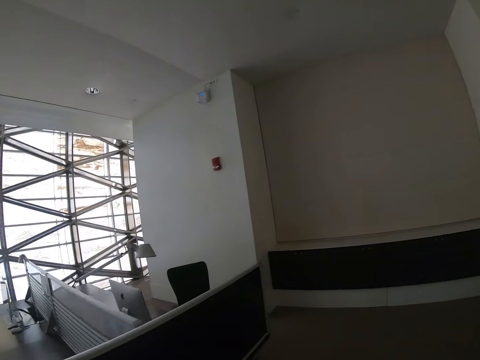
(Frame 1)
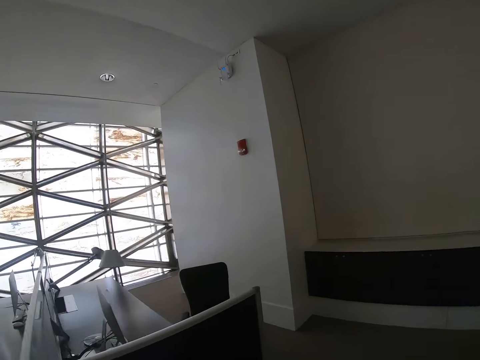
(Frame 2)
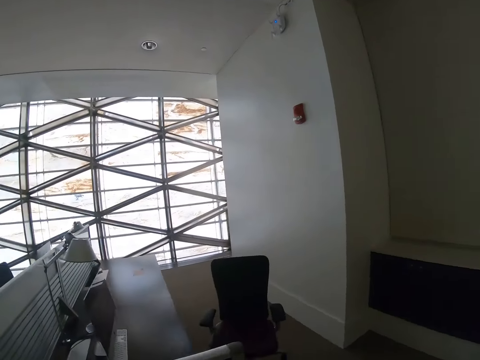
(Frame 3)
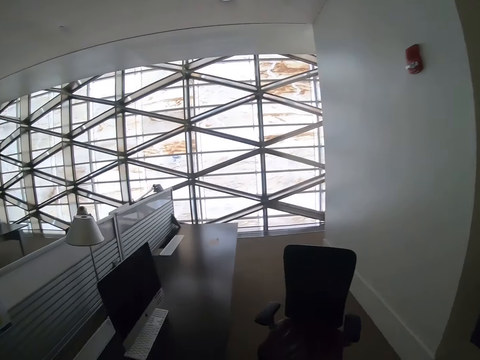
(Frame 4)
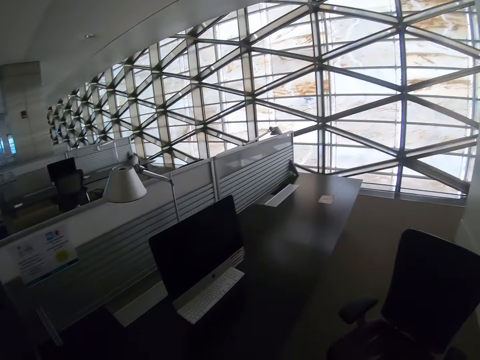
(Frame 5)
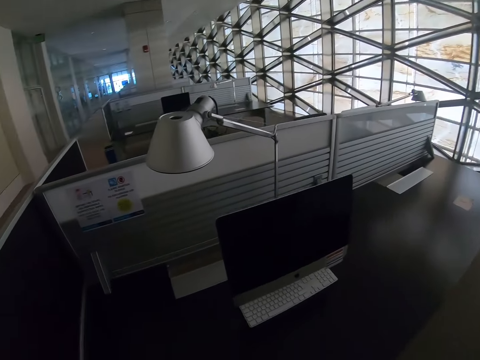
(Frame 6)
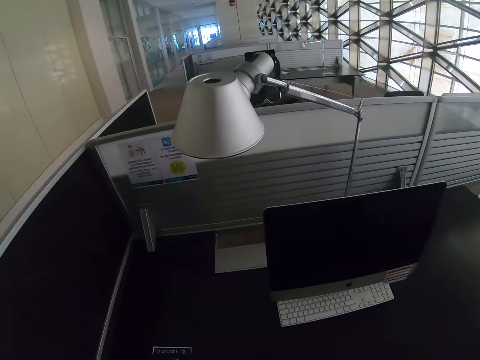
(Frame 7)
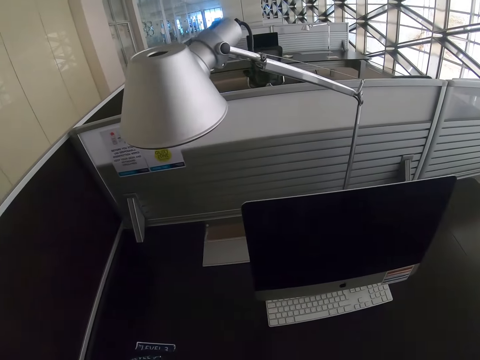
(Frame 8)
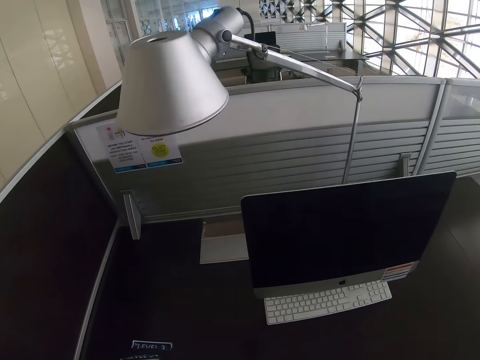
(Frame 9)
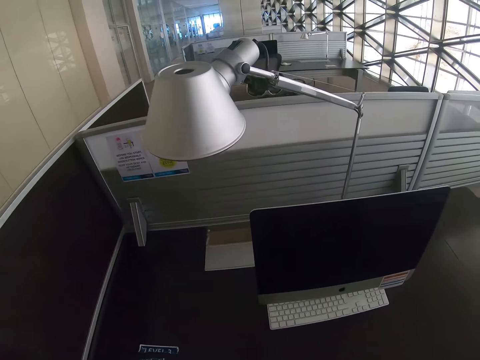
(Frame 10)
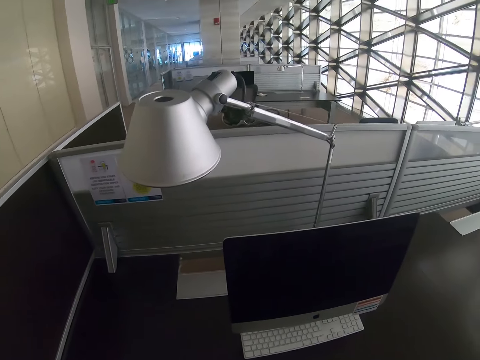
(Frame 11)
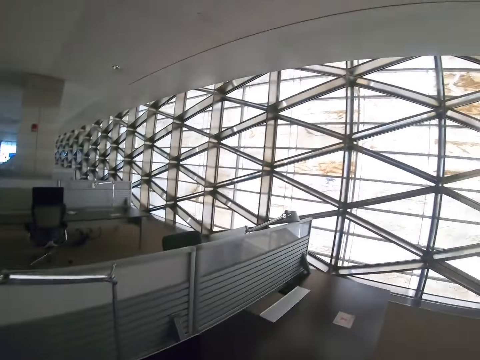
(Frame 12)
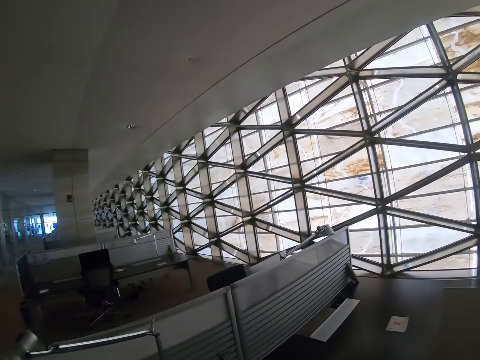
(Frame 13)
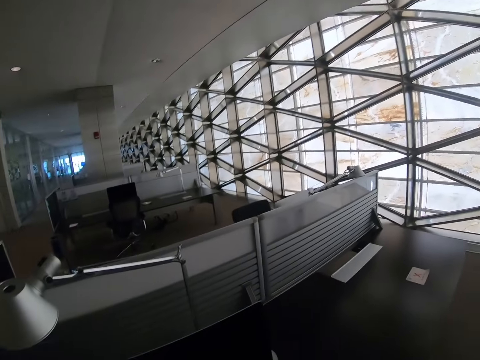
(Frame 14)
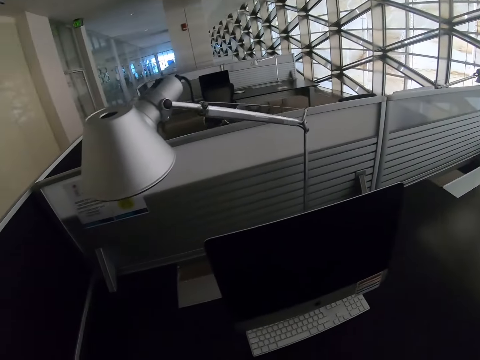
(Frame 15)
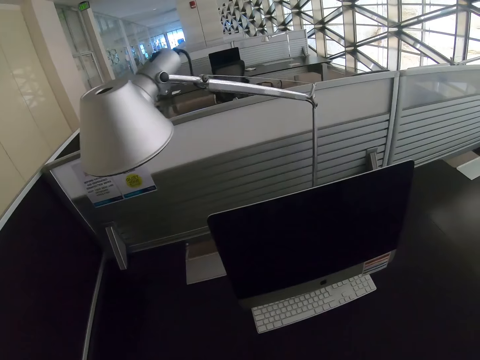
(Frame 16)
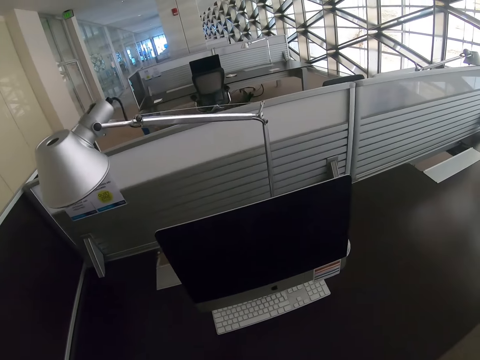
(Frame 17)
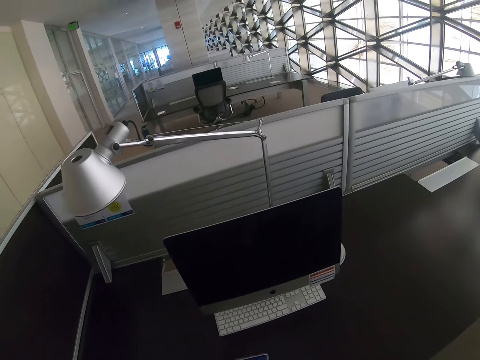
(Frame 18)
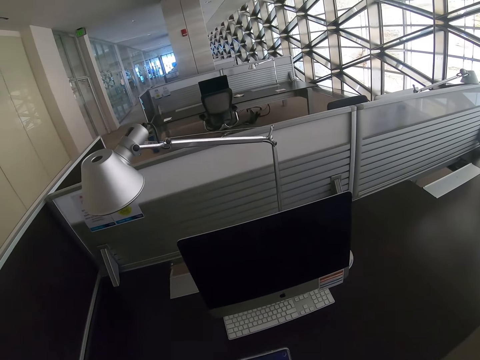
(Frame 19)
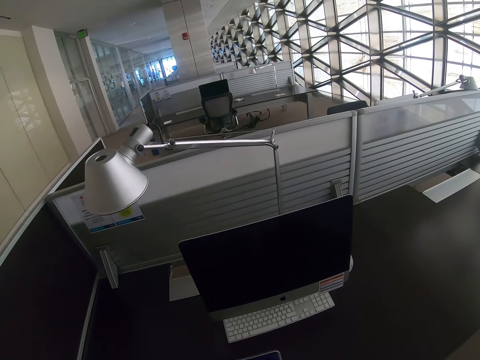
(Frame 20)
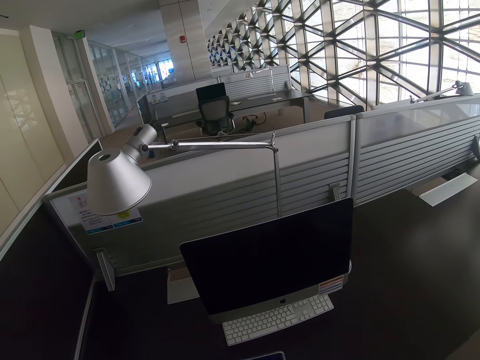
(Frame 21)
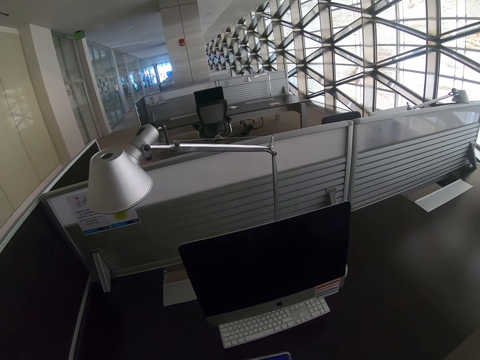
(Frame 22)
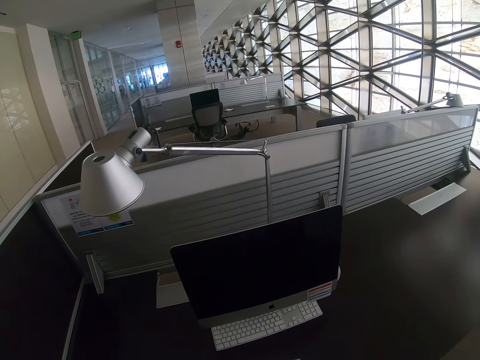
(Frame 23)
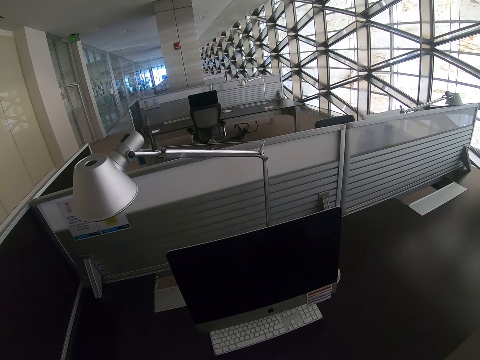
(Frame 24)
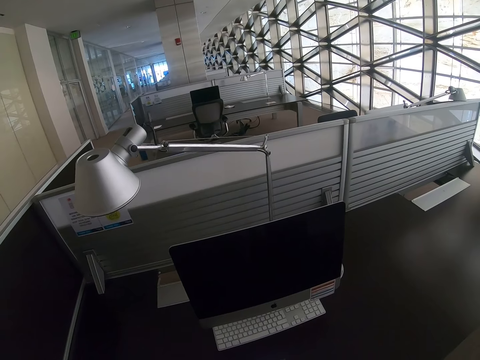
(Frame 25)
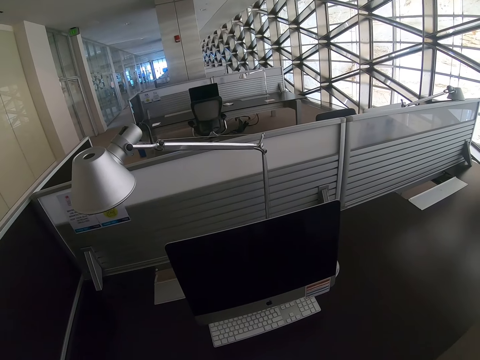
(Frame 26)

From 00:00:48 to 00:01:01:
The camera wearer looks around a room.

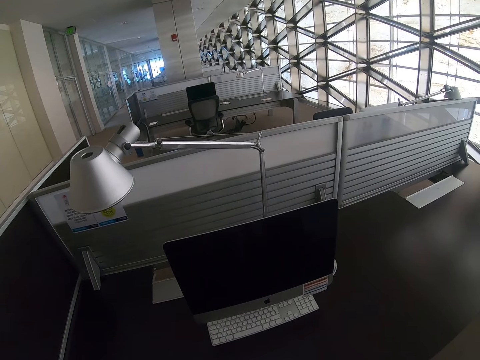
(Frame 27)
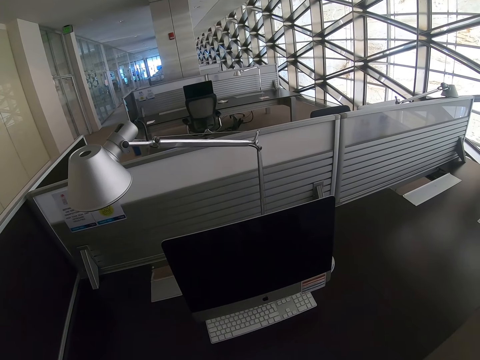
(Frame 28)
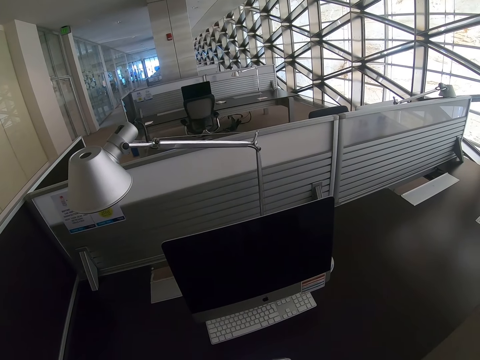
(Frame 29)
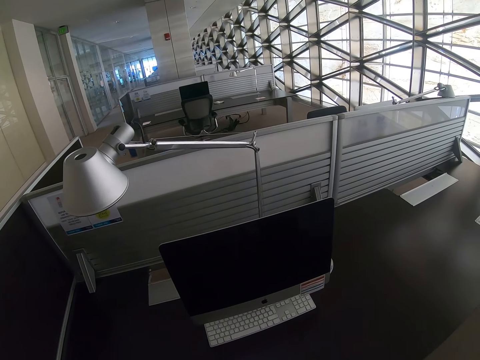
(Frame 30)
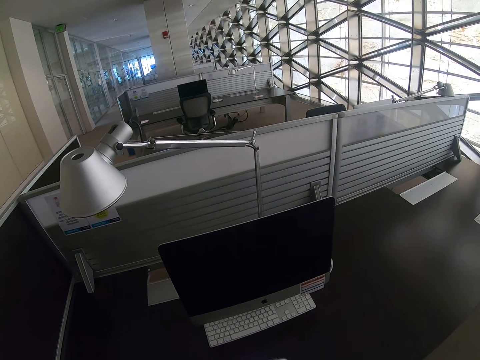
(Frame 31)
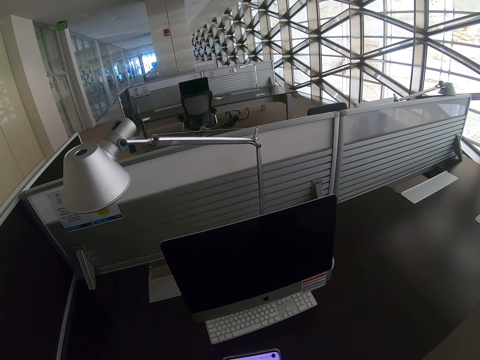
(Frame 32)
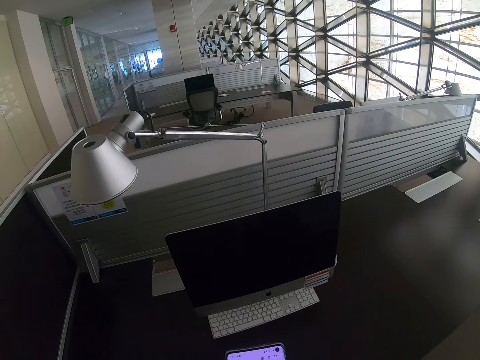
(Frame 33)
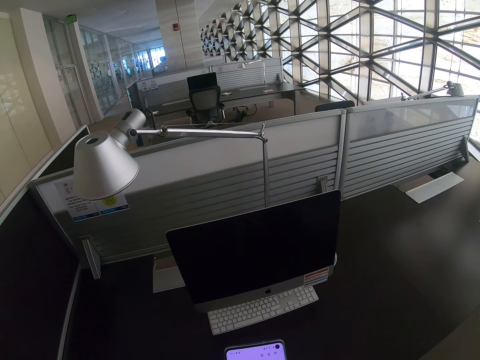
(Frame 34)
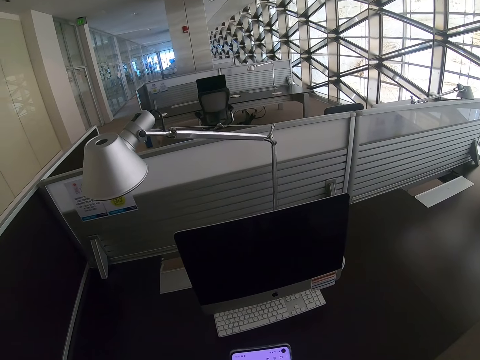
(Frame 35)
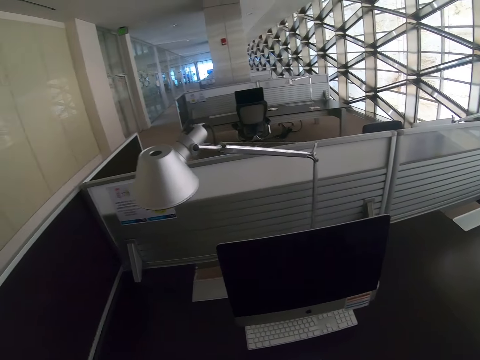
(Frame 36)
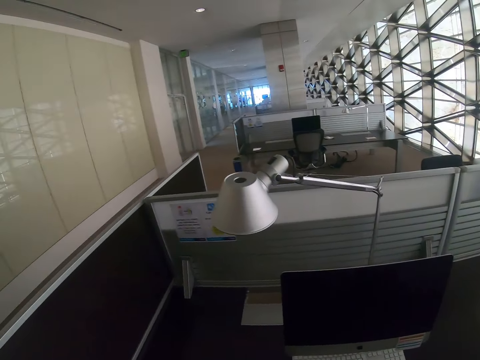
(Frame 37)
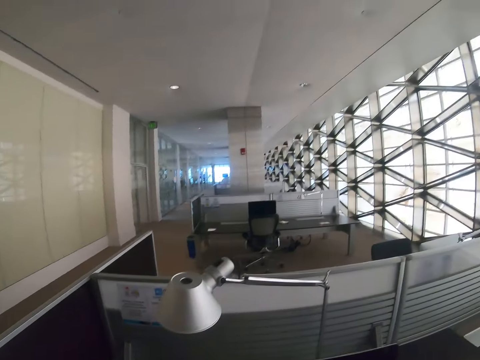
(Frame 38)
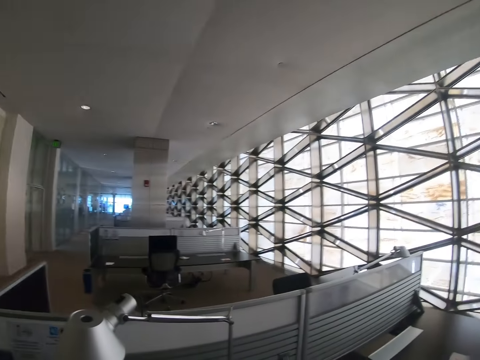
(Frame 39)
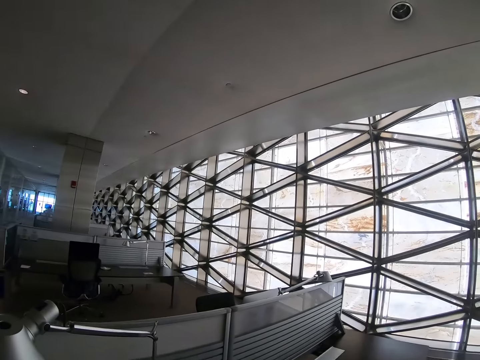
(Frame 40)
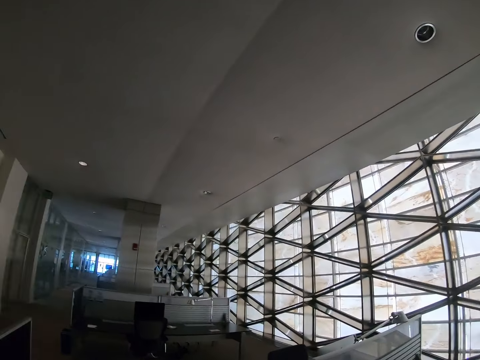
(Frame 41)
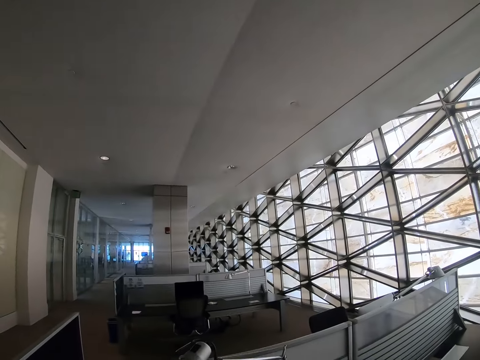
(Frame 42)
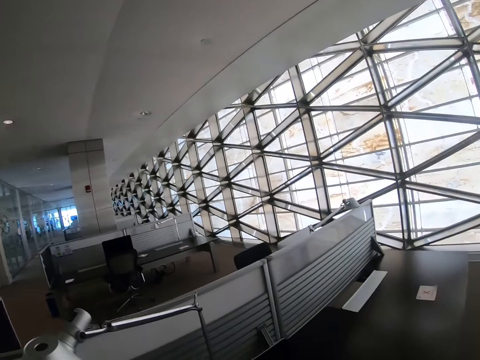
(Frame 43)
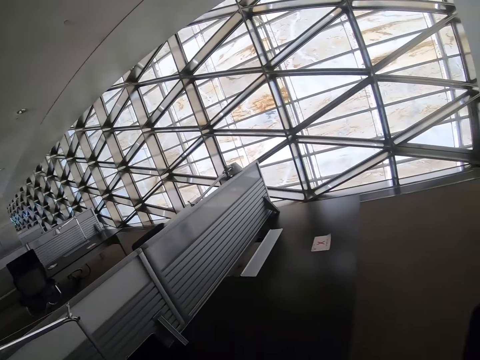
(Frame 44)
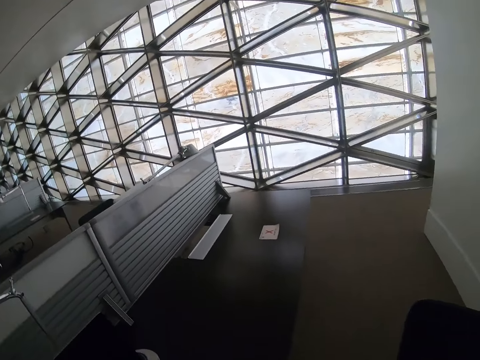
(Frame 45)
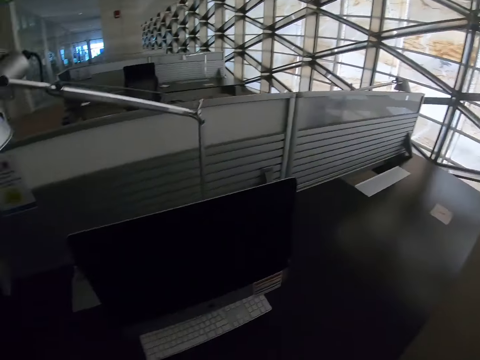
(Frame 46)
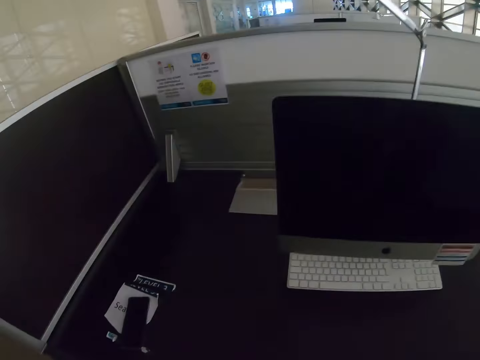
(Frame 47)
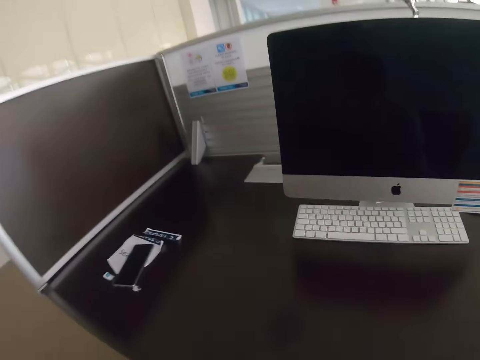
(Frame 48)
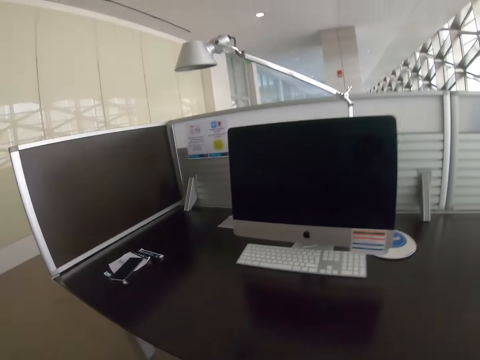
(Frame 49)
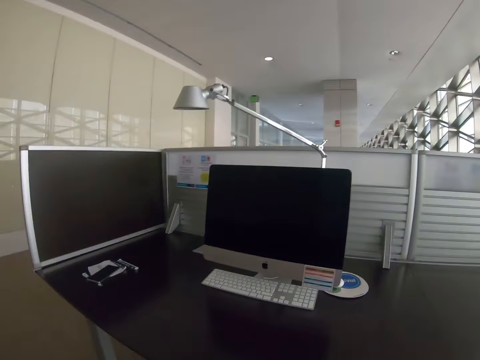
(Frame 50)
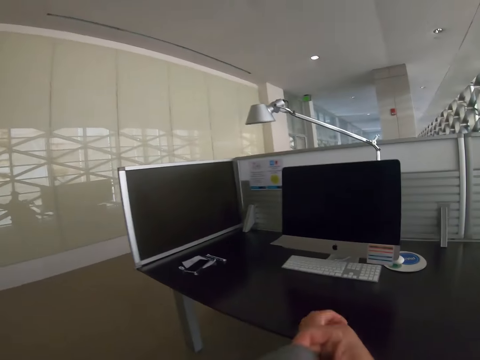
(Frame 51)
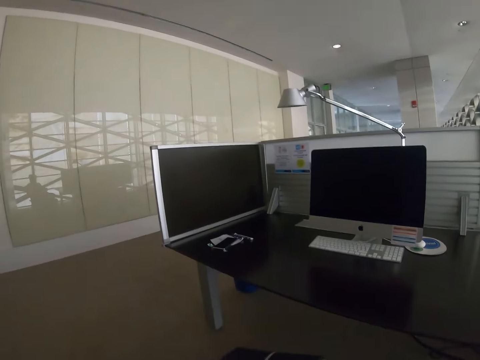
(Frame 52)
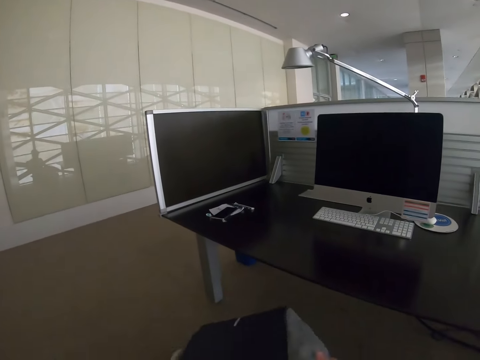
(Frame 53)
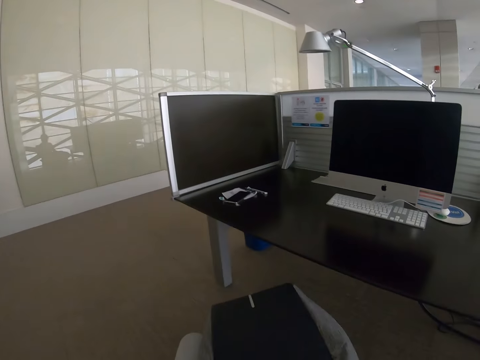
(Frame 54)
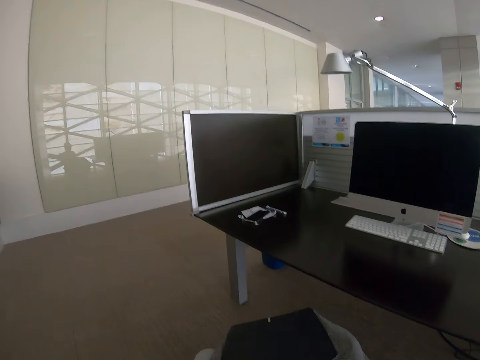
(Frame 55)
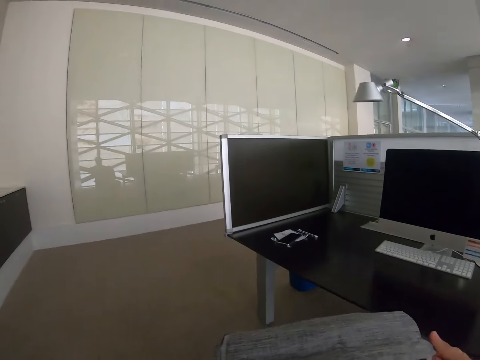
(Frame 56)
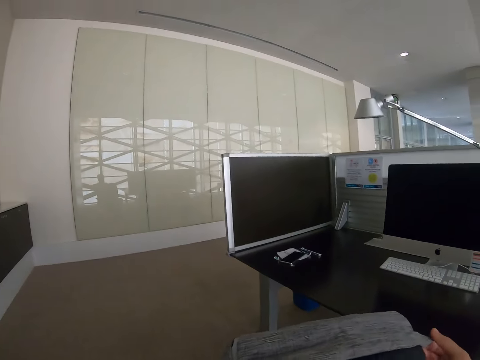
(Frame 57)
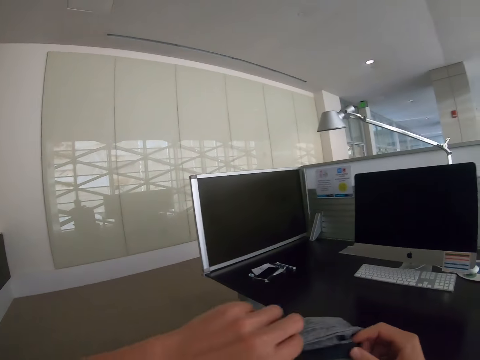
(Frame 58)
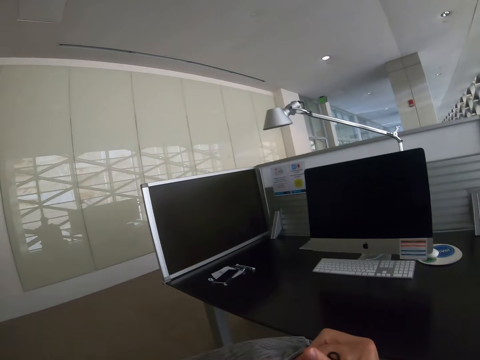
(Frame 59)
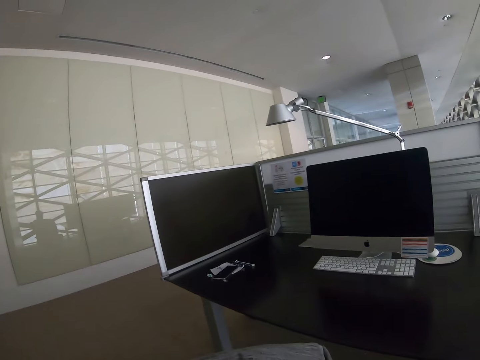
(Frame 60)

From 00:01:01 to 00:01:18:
The camera wearer operates a mobile phone with both hands. He looks around a room. He opens a zipper on a bag in his lap with both hands.
